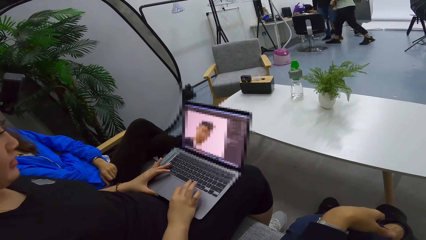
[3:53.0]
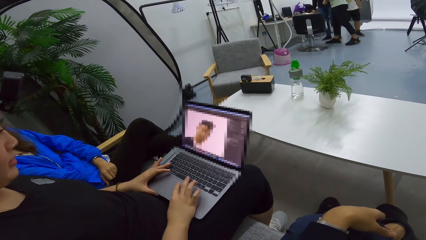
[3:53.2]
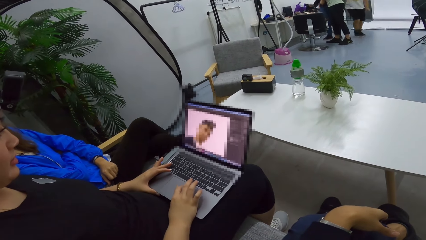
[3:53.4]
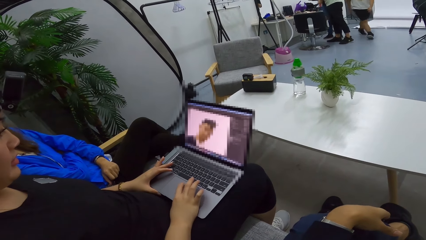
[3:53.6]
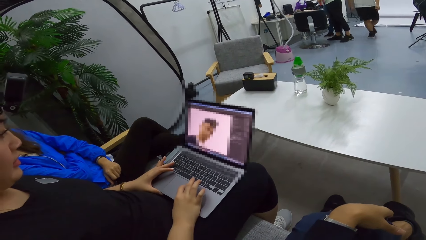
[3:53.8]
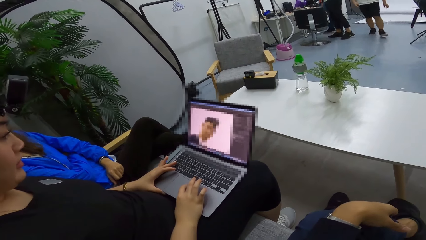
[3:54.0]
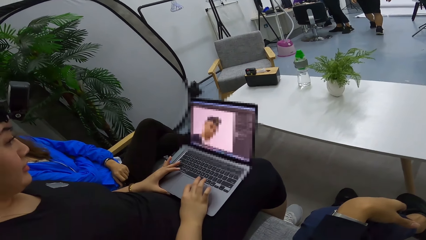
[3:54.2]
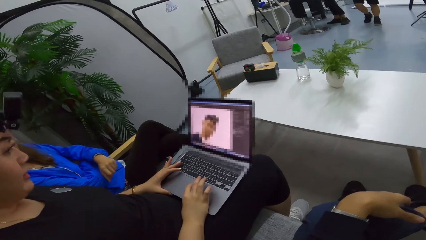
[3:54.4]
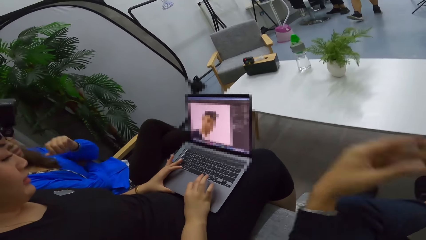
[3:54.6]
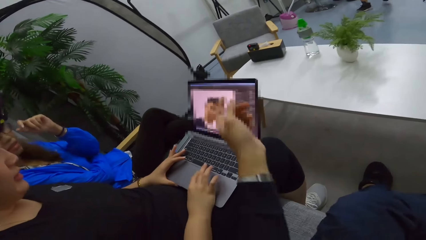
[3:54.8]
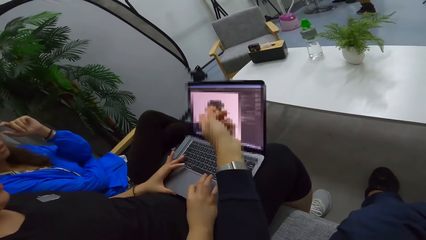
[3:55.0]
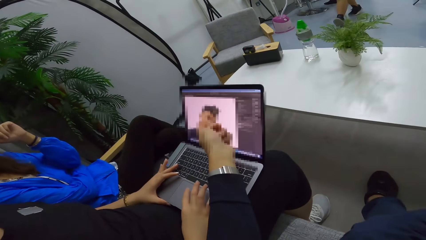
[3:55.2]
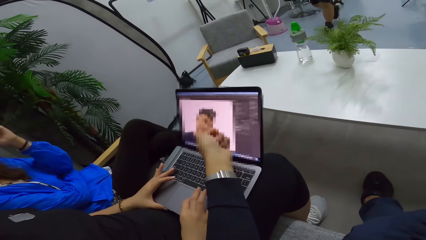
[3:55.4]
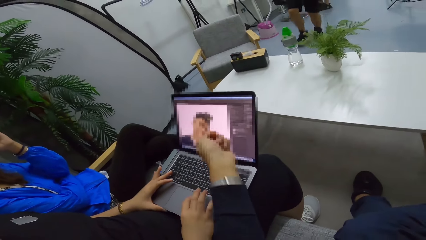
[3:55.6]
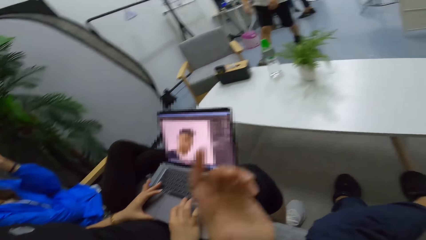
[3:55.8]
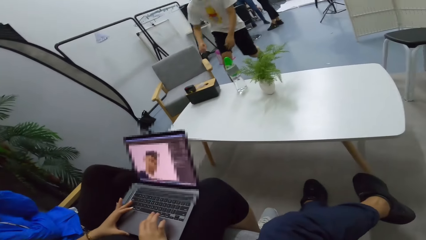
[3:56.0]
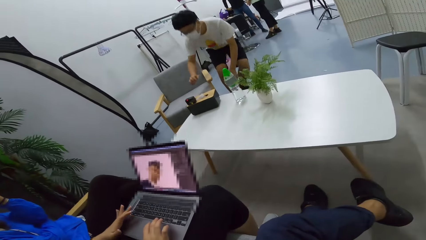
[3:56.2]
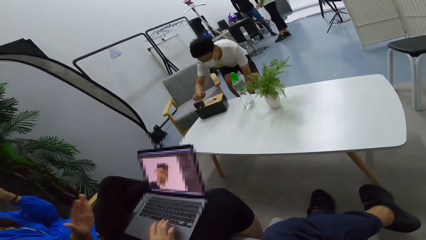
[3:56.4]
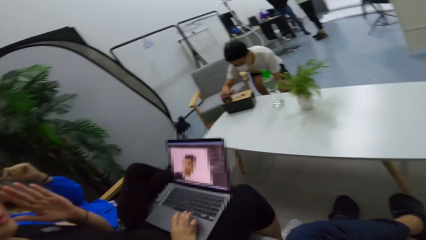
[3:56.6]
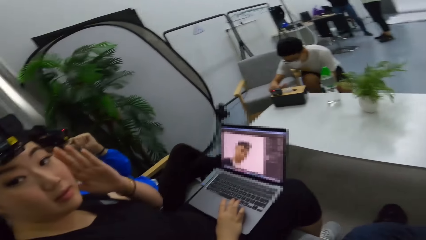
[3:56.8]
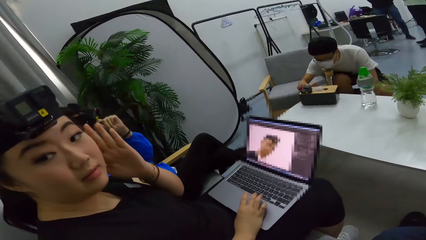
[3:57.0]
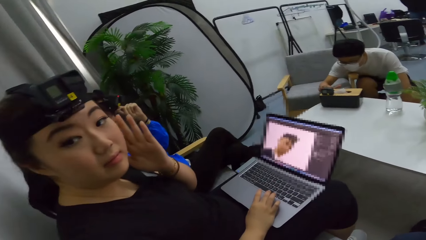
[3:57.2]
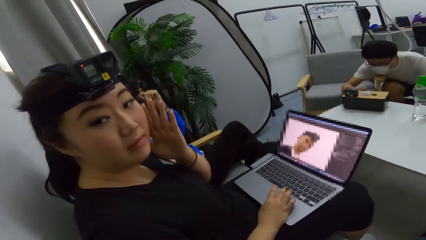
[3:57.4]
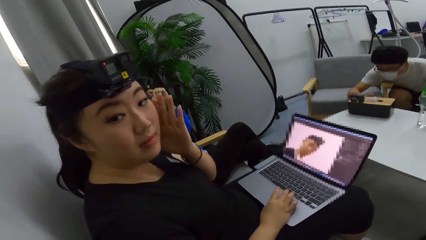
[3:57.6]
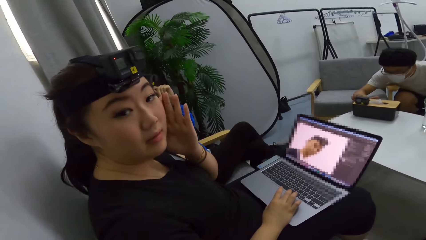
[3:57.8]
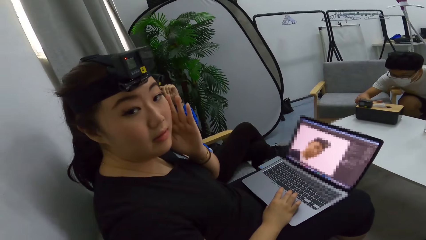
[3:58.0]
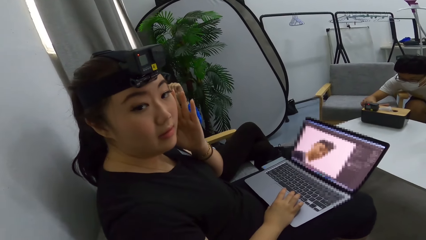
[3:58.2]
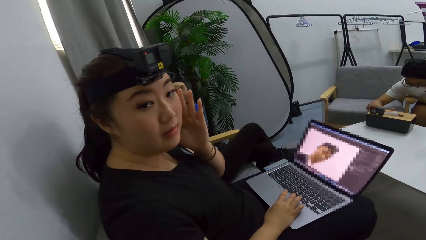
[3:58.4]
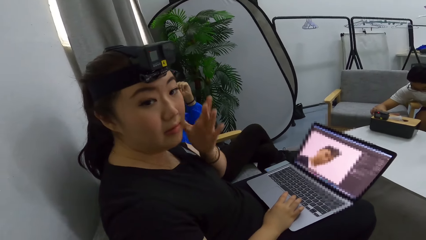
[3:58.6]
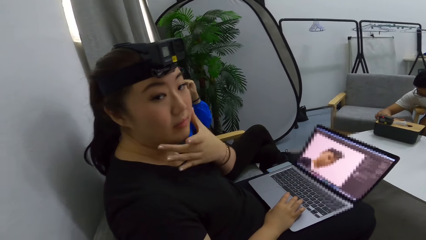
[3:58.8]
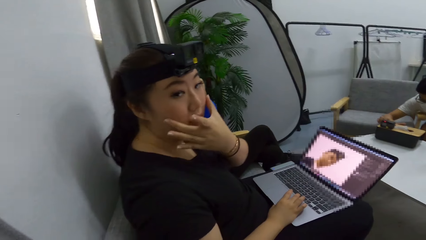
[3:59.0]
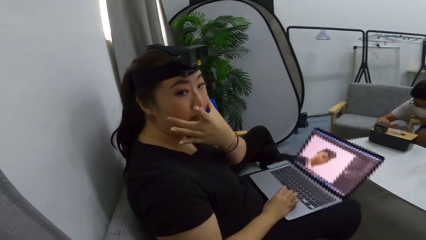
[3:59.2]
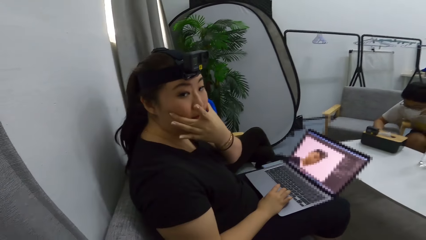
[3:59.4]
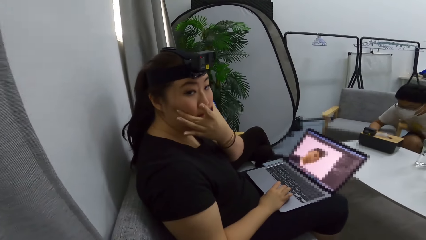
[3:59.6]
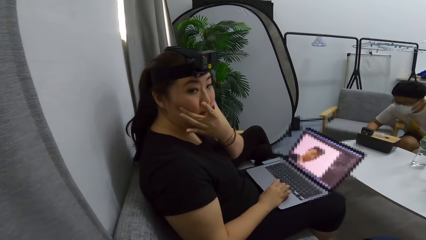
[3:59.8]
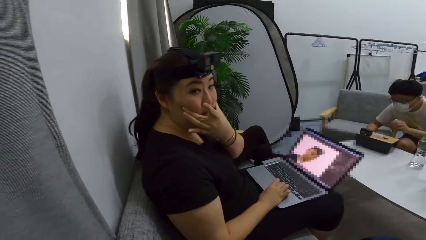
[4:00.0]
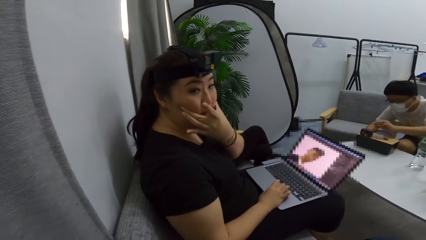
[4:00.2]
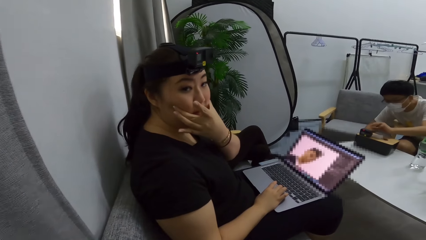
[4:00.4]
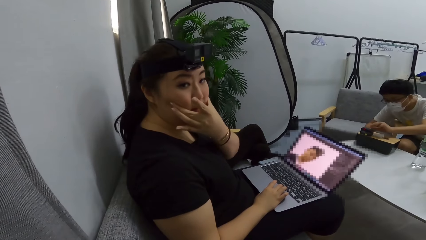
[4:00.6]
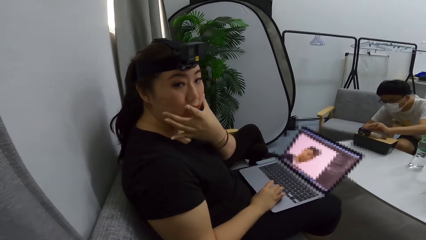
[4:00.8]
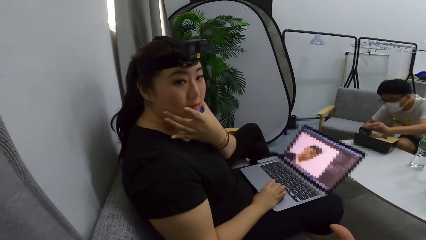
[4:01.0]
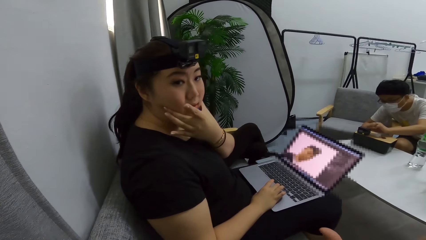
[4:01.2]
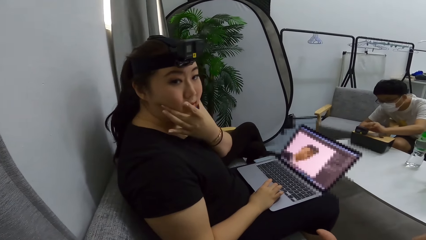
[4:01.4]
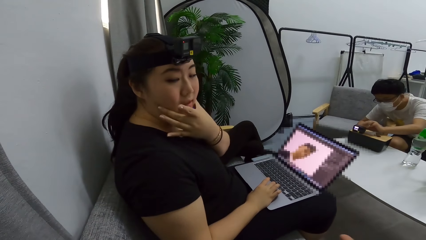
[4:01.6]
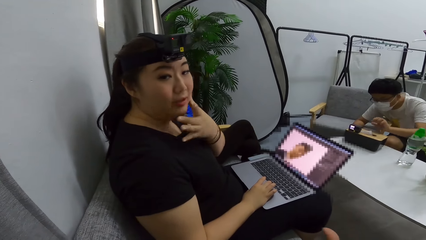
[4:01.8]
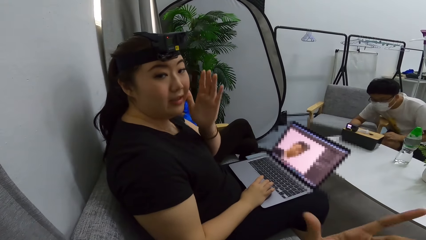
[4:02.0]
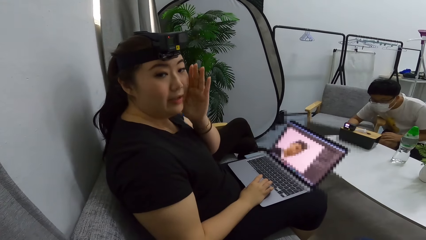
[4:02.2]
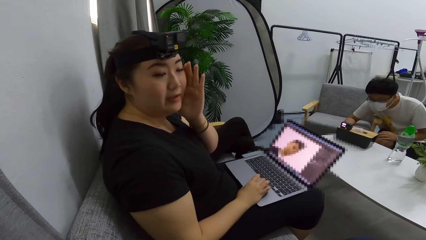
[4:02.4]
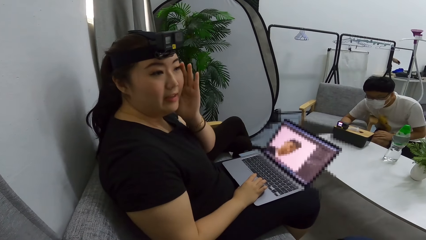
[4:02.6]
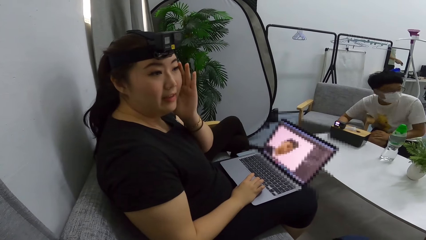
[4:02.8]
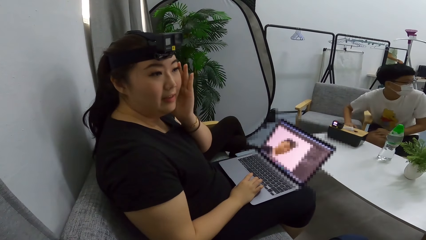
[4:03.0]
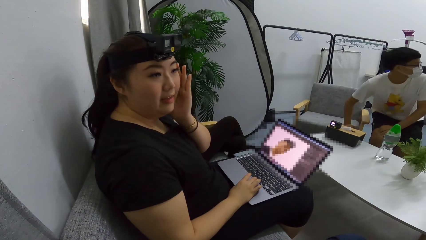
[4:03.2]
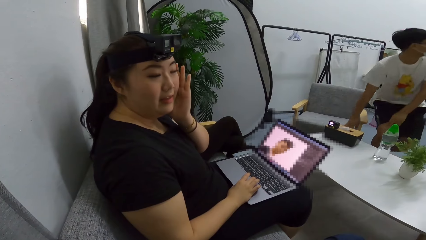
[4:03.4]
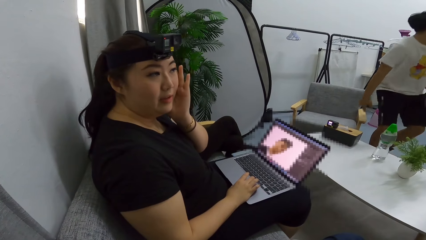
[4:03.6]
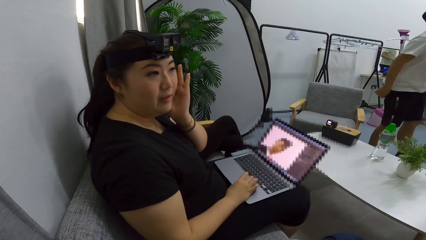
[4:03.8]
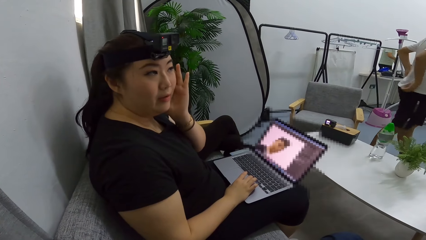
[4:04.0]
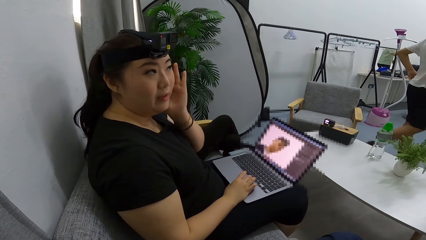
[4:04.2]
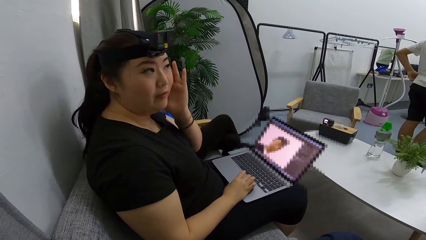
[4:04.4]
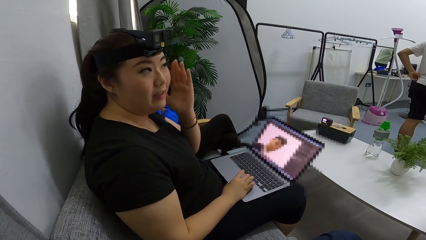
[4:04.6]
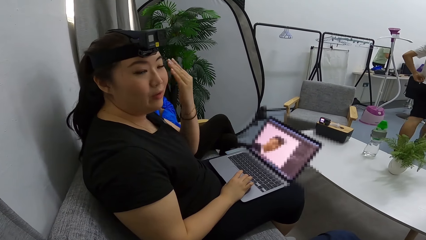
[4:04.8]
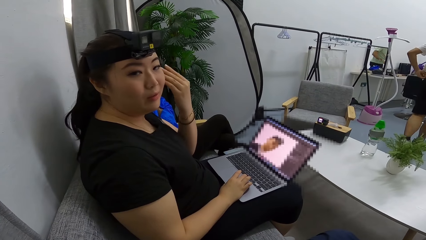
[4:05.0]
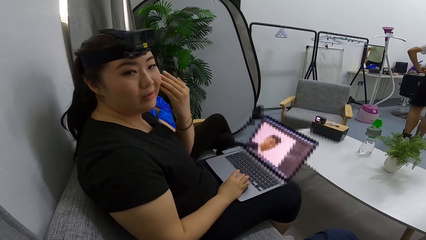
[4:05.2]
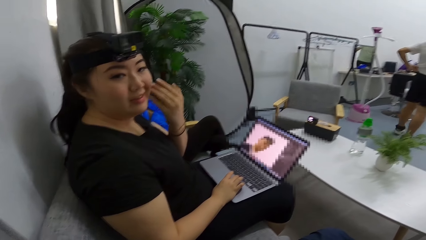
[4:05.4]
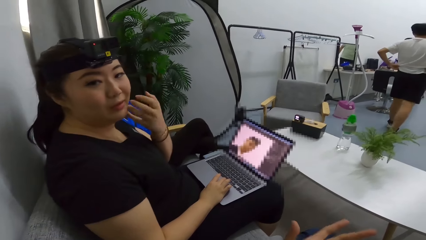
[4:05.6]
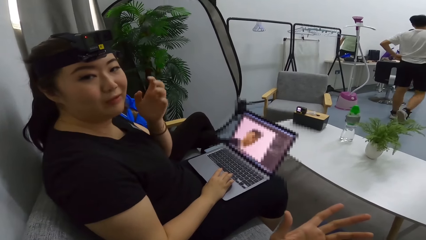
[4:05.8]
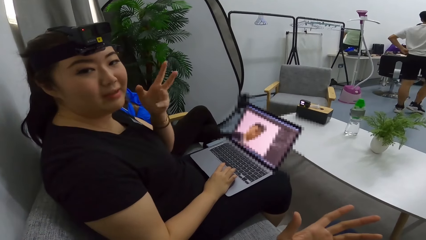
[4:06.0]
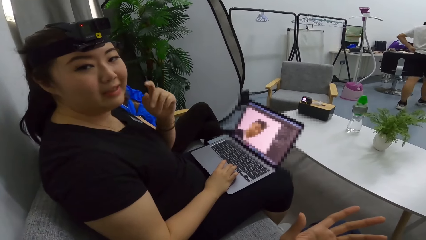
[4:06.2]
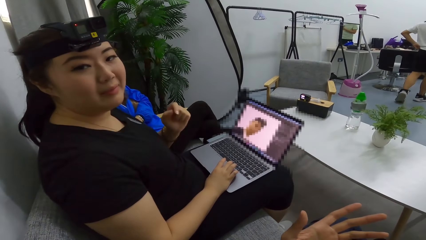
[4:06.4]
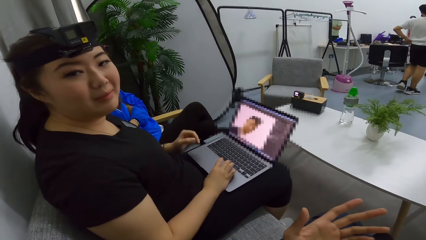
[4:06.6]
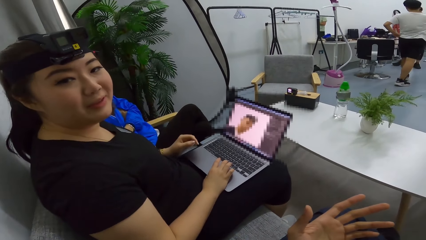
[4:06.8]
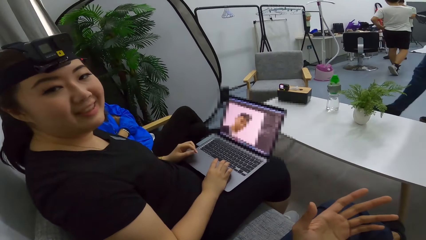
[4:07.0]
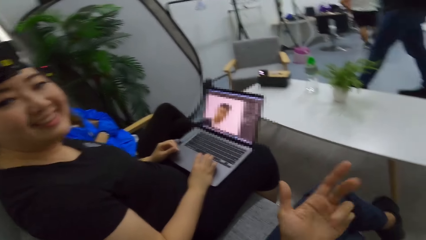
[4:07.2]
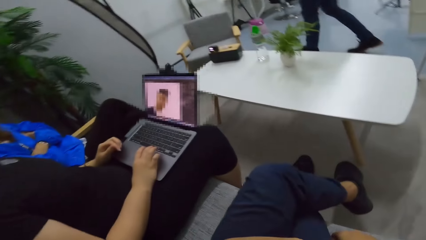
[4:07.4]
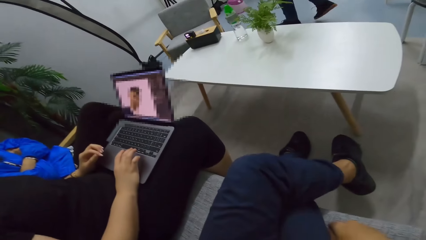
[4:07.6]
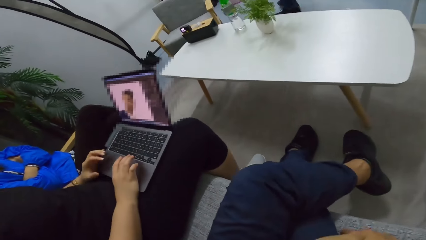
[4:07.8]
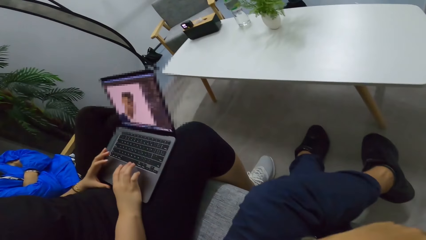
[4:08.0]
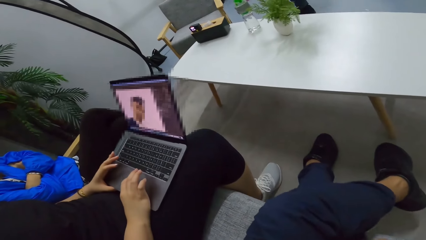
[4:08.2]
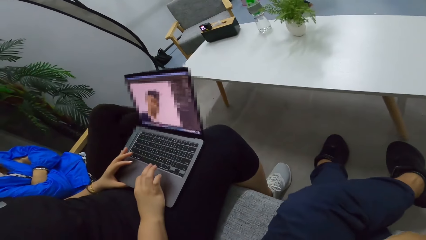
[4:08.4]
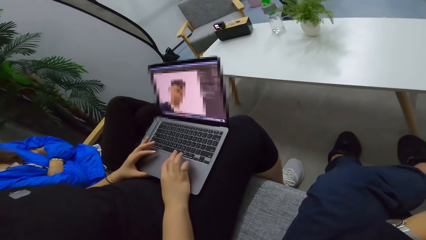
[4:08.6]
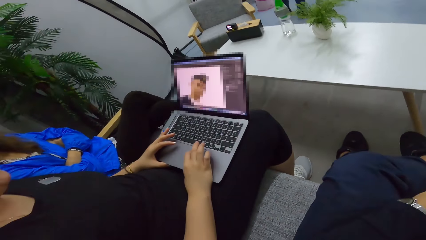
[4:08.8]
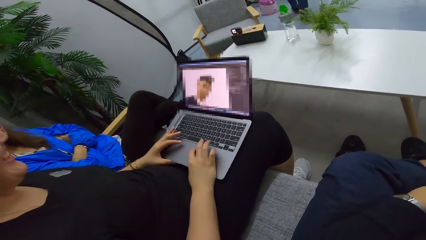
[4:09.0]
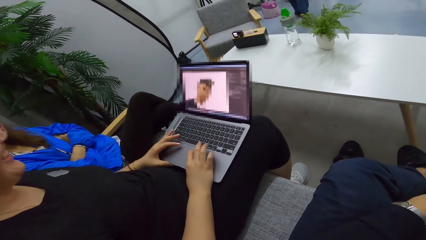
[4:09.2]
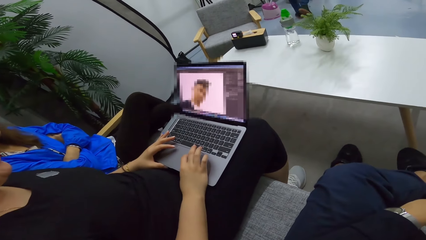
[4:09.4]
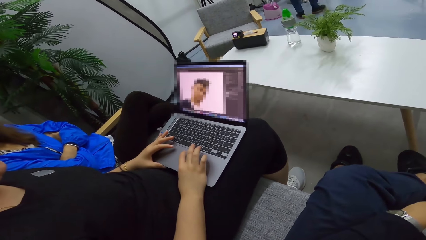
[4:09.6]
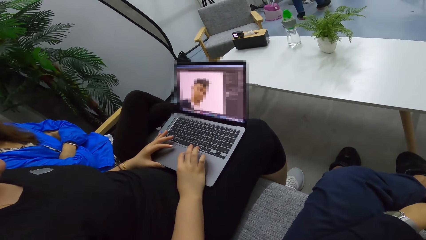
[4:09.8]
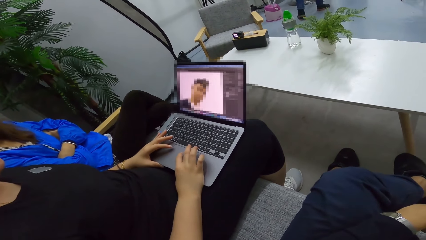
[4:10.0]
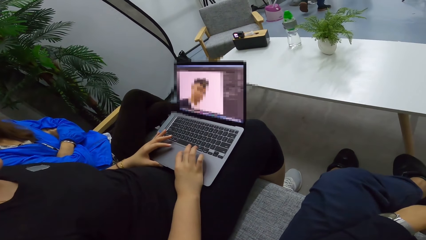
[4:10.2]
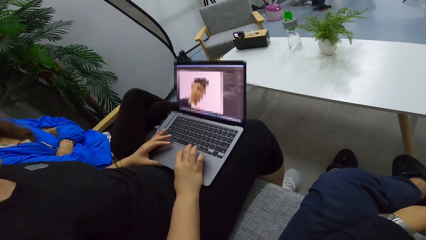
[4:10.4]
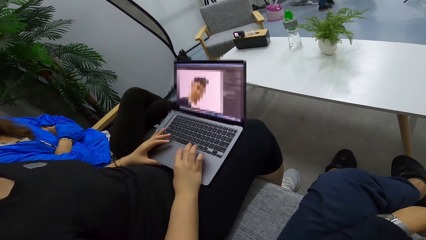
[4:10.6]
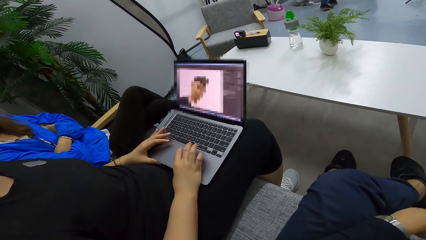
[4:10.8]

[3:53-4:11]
A man points at the laptop. A woman rubs the face. The camera wearer looks at the woman. The woman scratches the face with the hand. The woman demonstrates using hands. The woman puts the left hand on the laptop. The woman operates the laptop.
